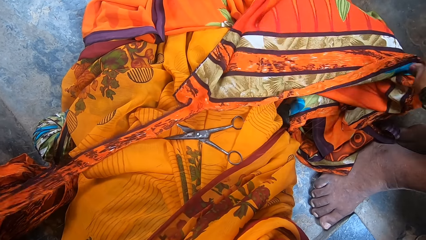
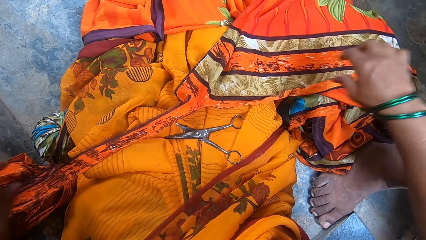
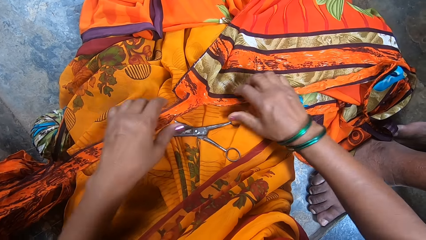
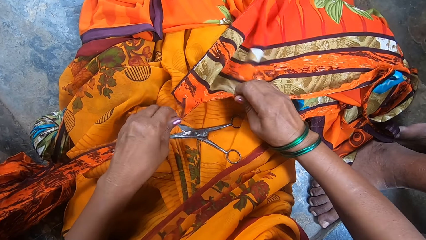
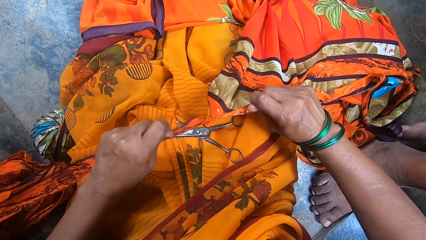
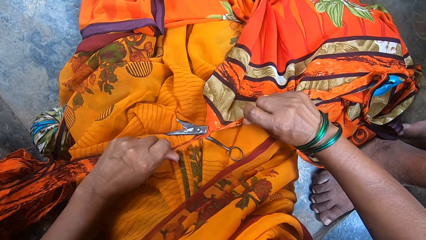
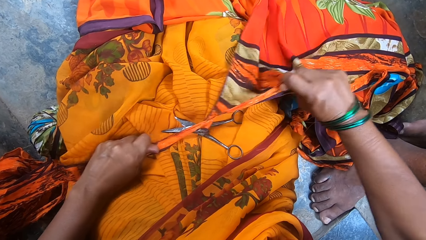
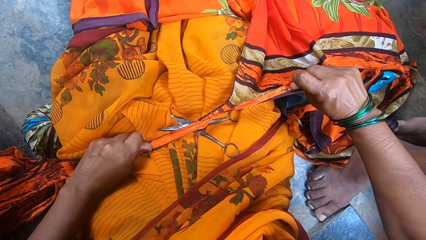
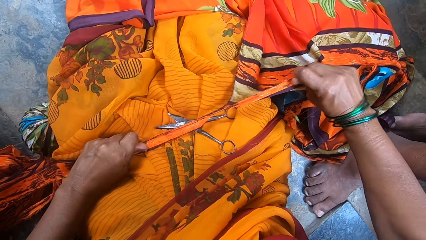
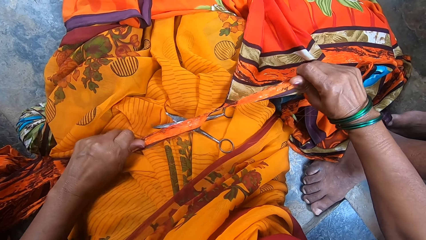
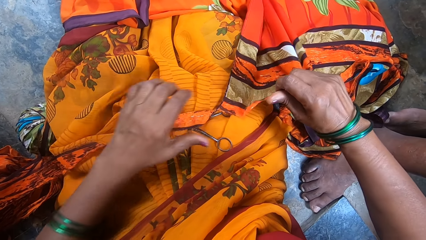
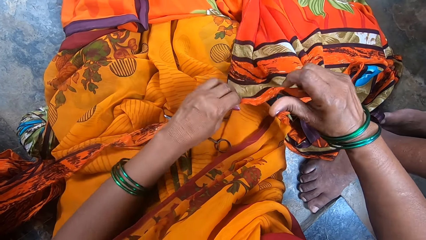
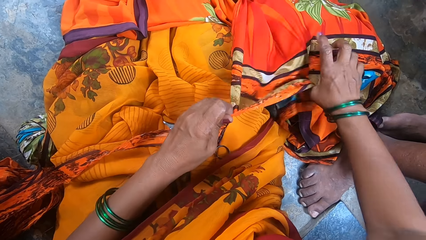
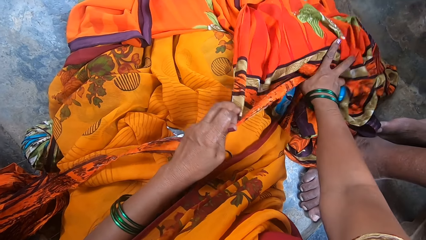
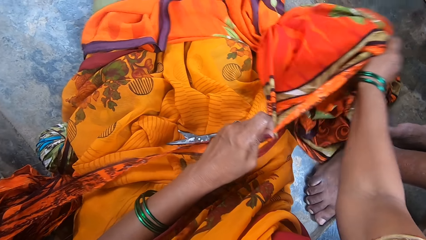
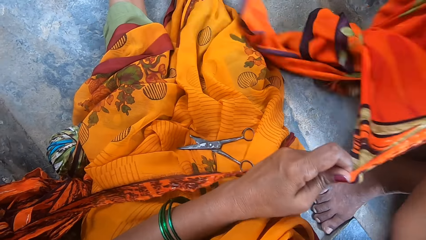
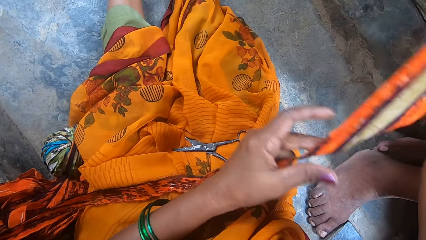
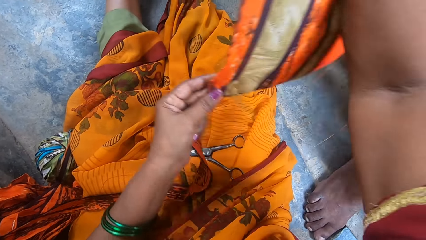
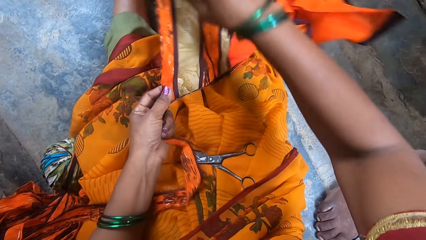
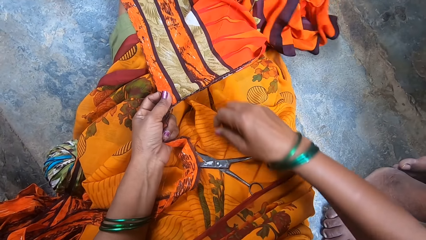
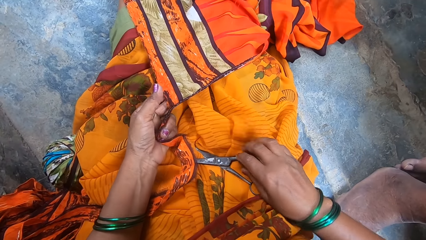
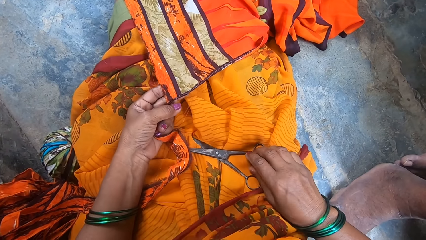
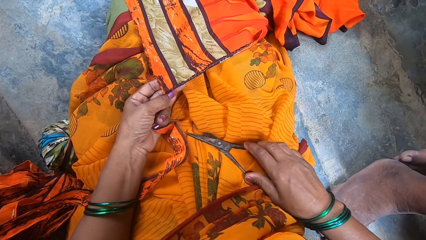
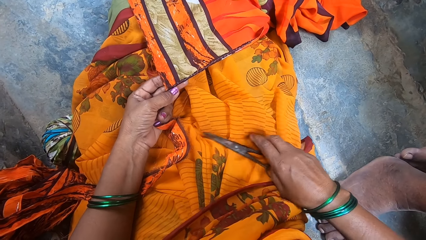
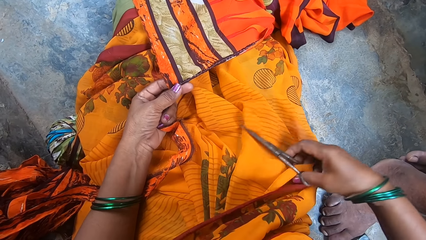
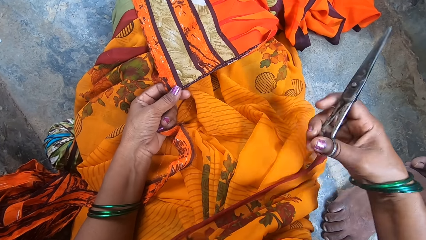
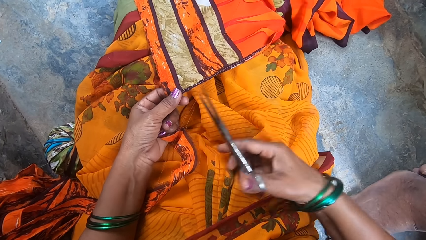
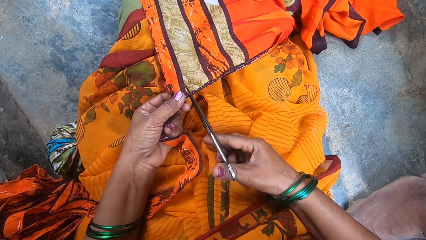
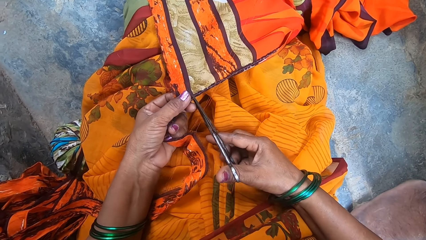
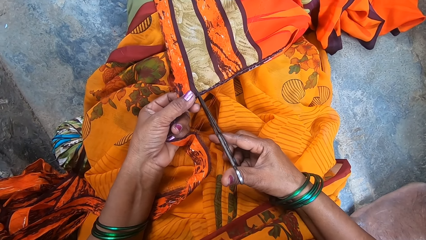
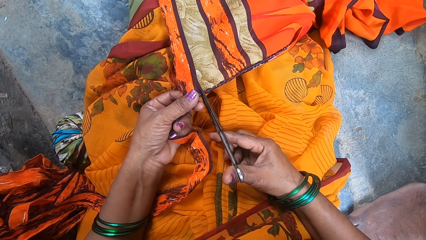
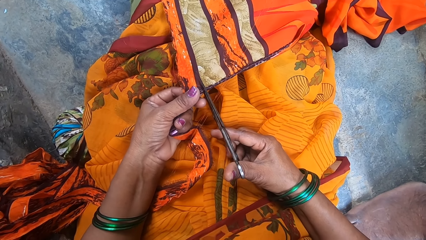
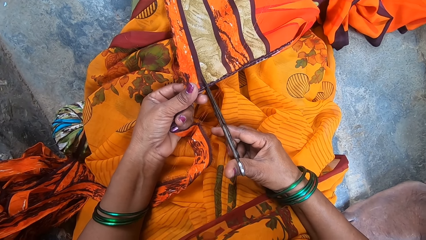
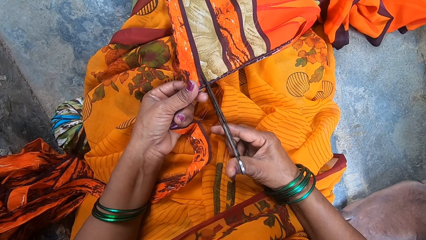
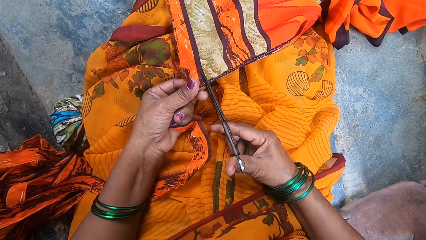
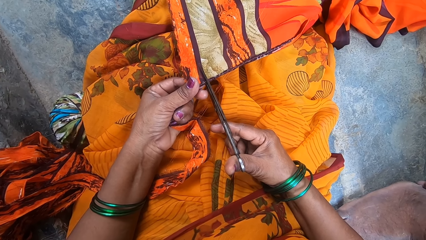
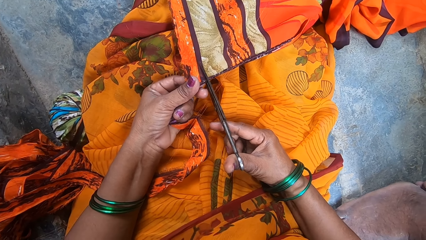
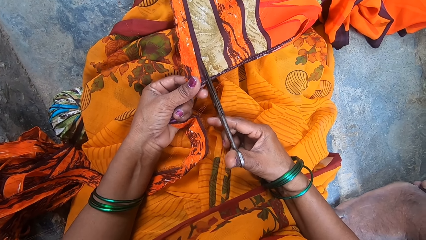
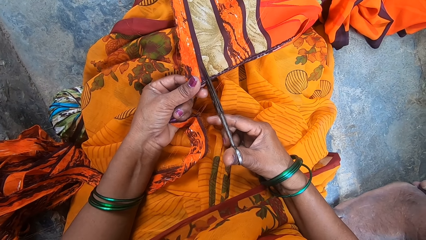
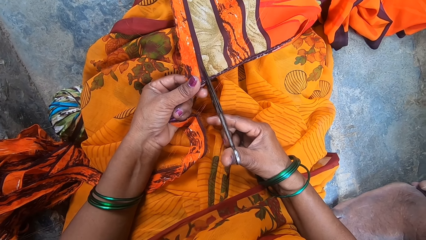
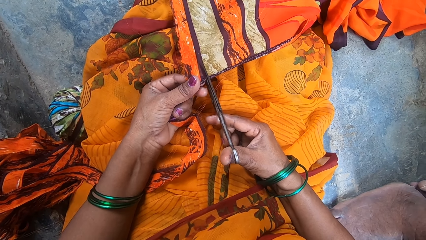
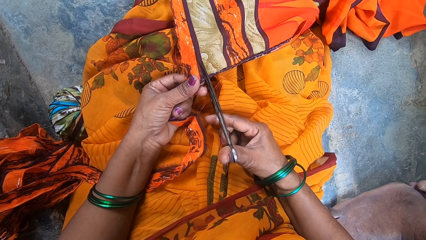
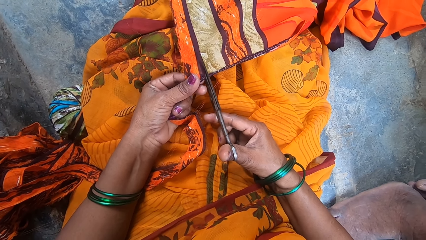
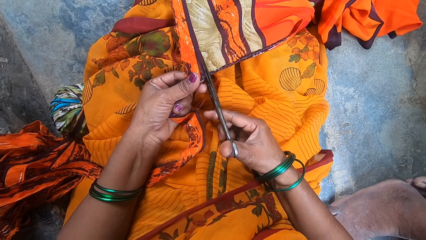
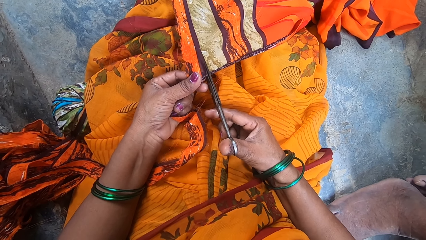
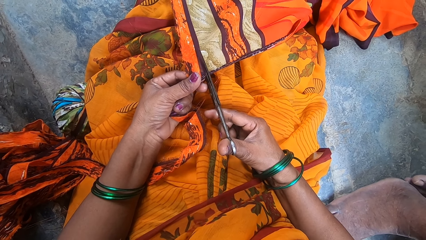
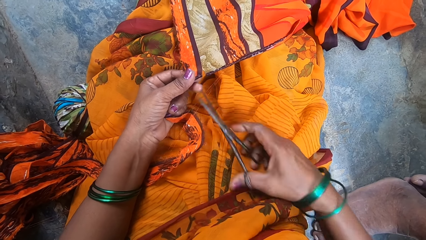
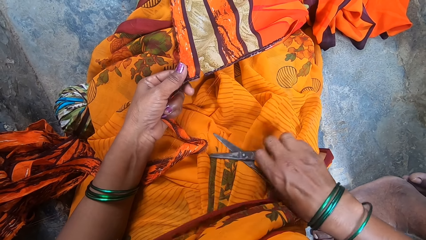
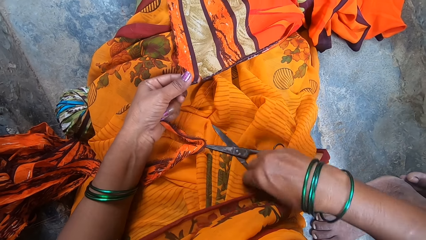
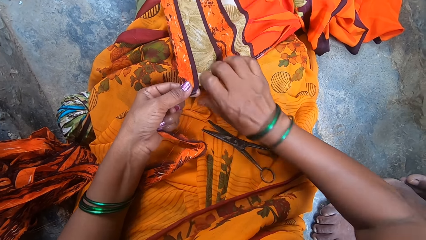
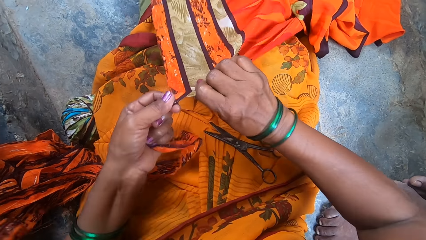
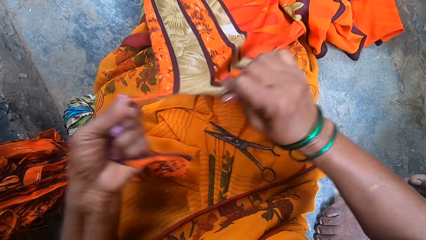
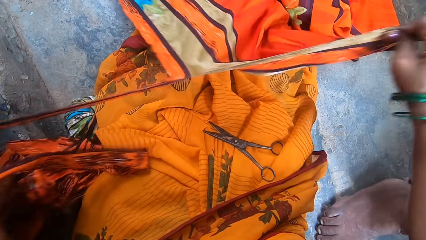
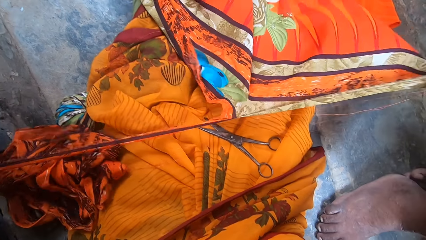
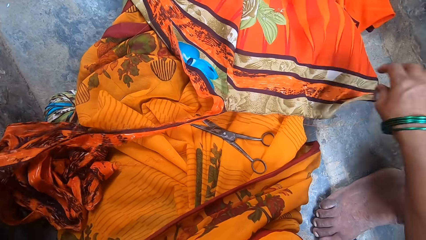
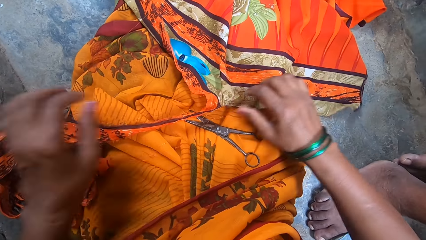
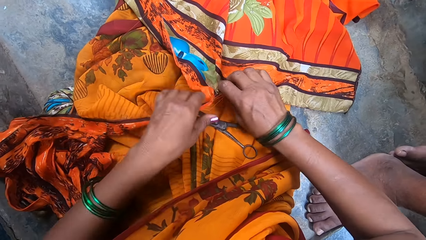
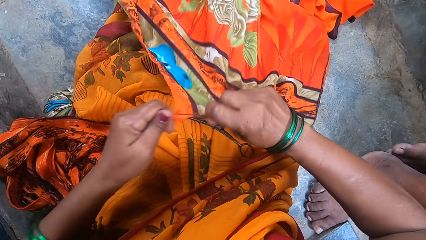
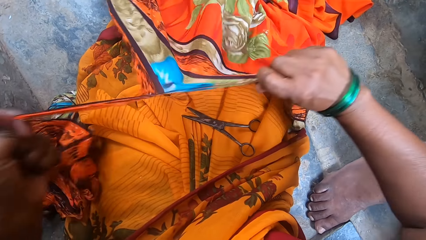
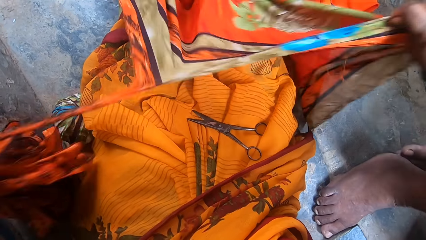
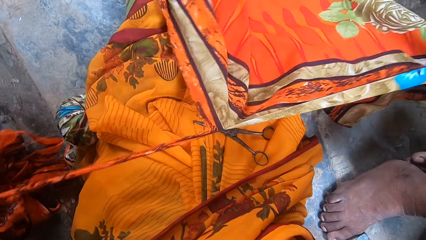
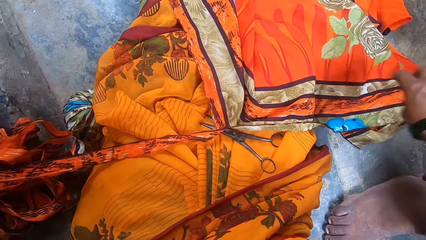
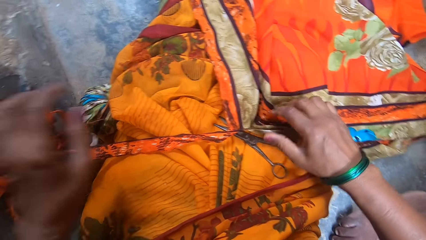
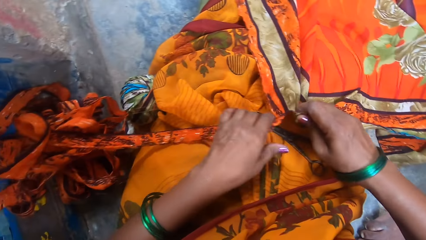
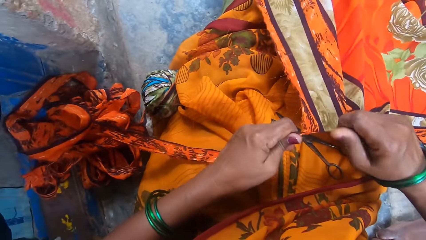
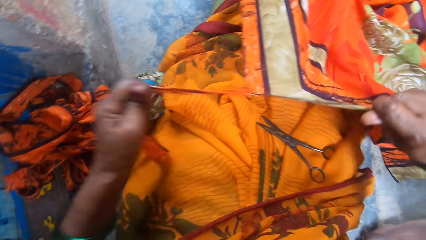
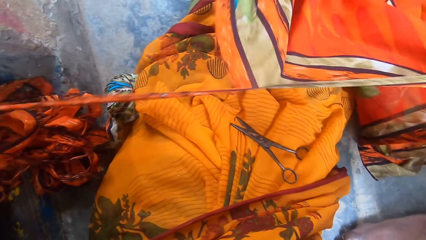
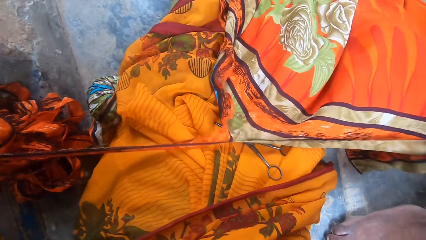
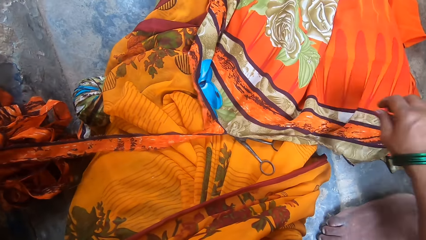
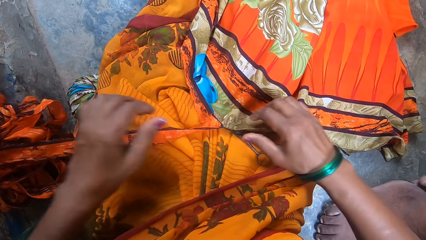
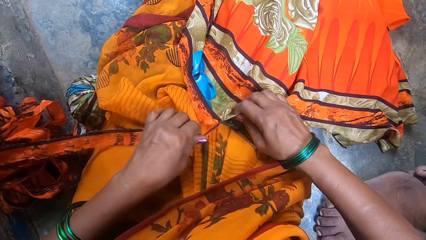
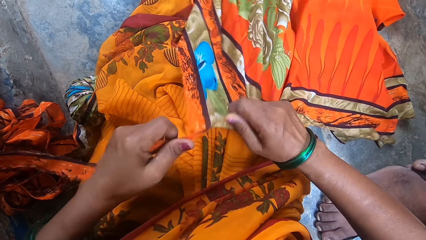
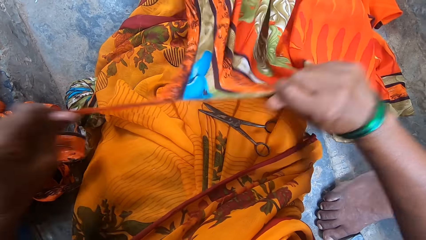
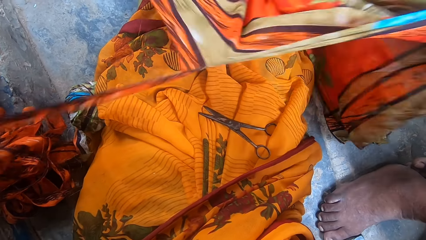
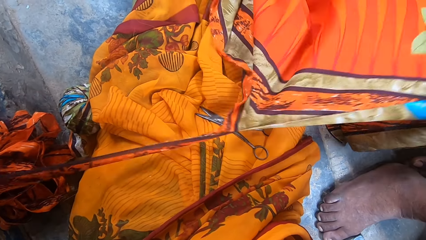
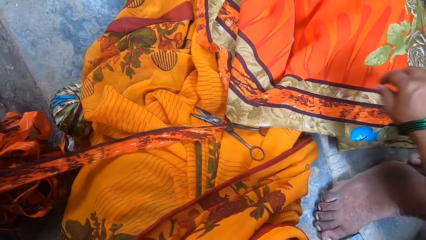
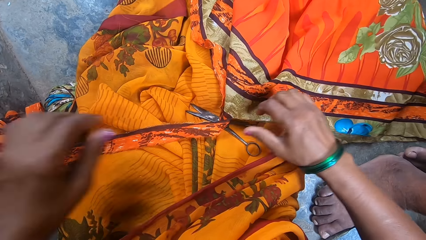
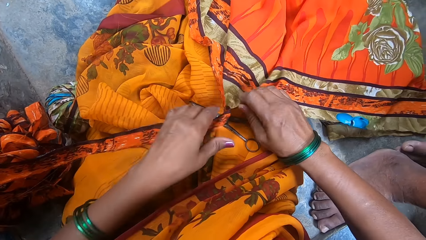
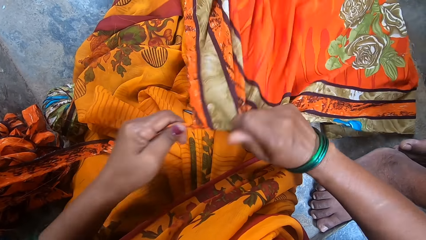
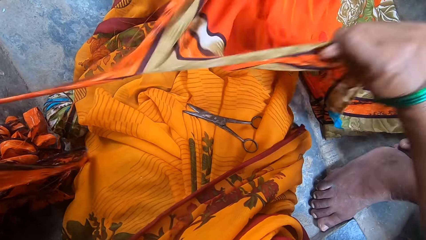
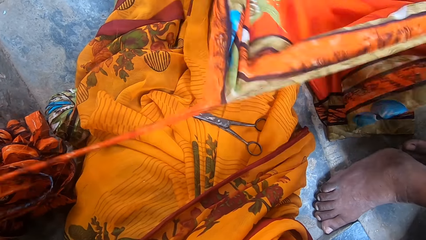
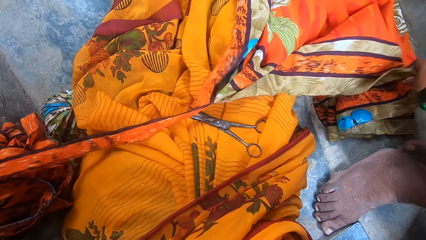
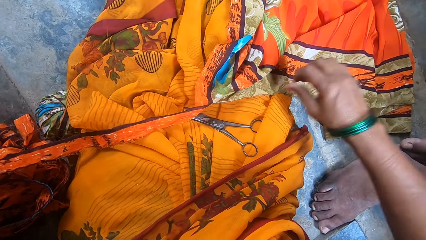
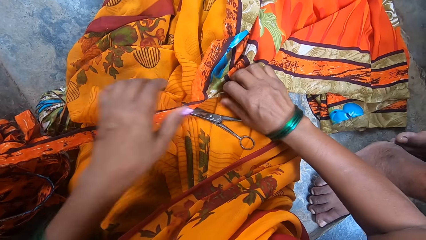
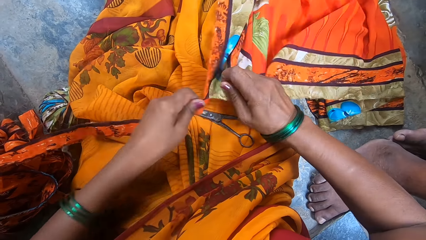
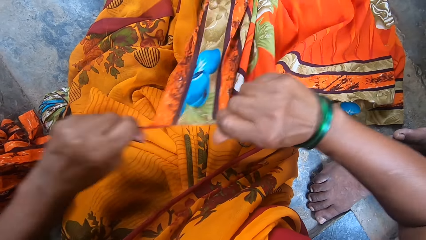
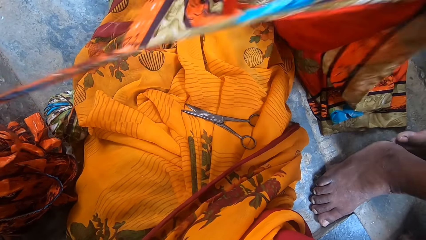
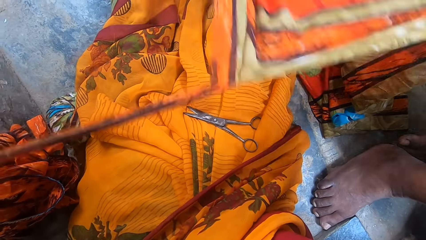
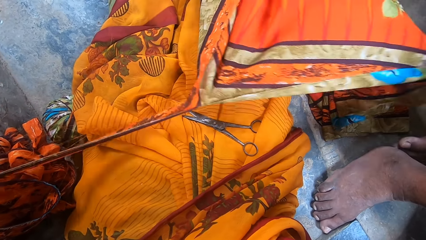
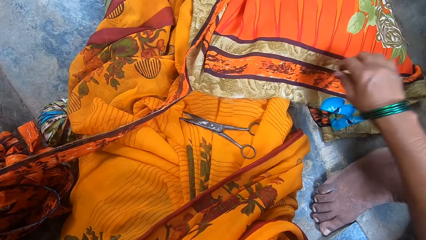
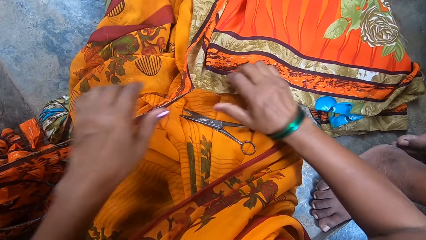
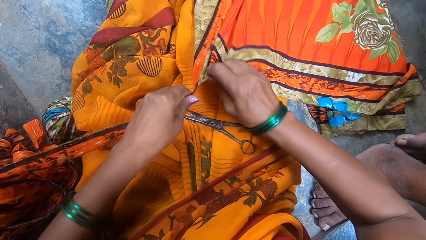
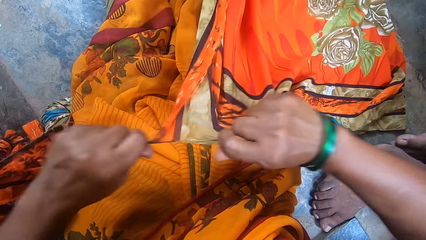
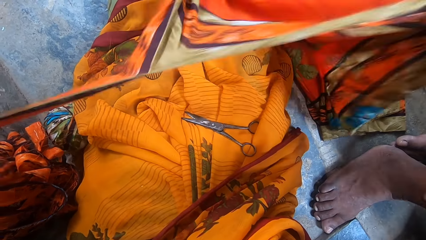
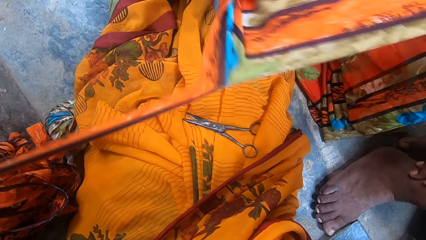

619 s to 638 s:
The camera wearer turns the fabric. She picks up a pair of scissors. She cuts the fabric with the pair of scissors. She puts the scissors on her thighs. She tears a piece of fabric with both hands.
